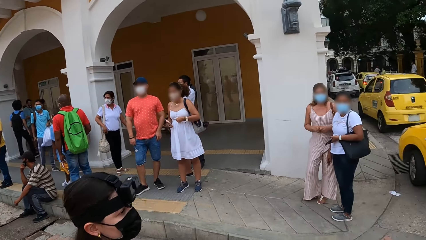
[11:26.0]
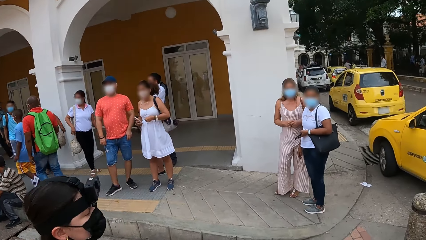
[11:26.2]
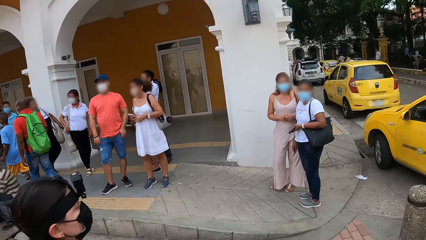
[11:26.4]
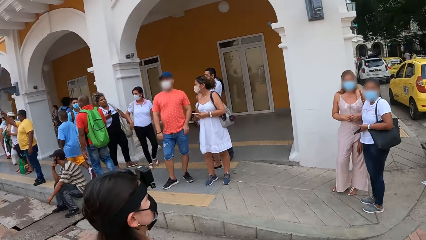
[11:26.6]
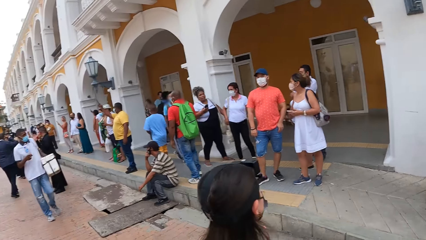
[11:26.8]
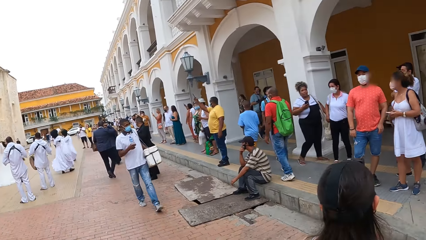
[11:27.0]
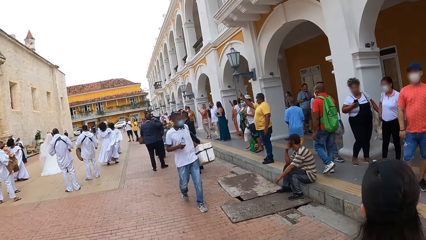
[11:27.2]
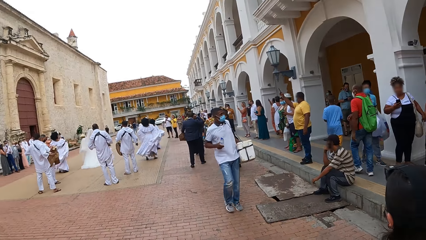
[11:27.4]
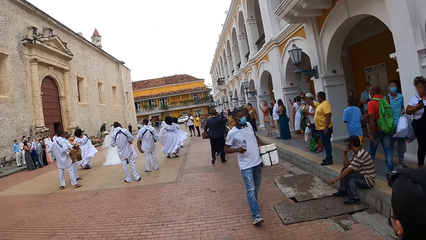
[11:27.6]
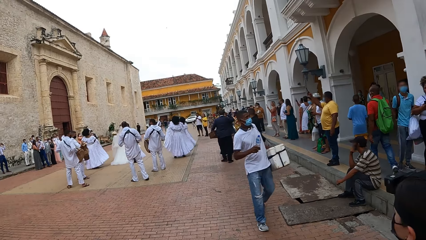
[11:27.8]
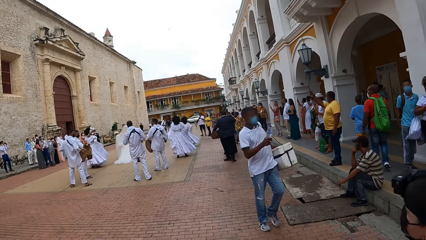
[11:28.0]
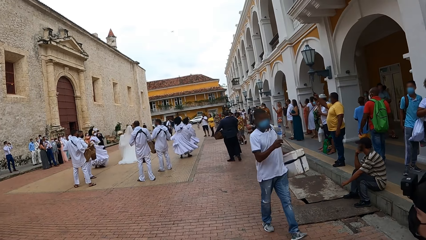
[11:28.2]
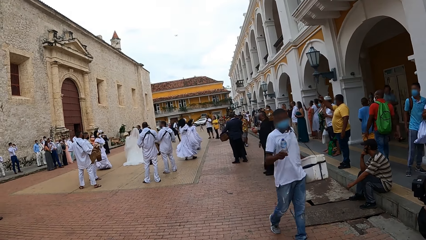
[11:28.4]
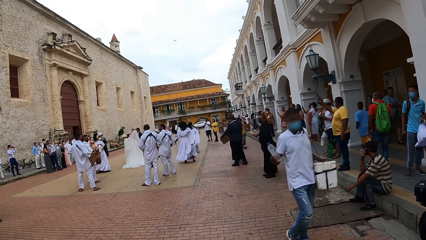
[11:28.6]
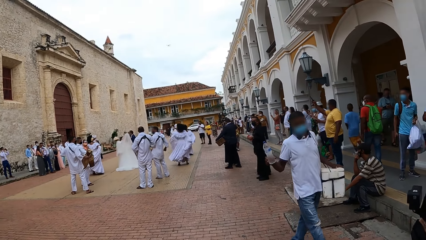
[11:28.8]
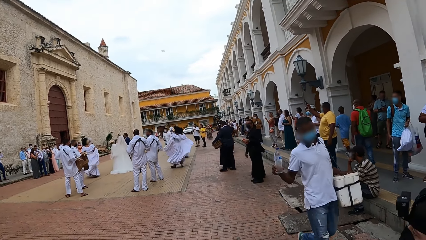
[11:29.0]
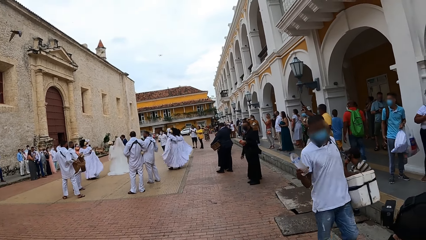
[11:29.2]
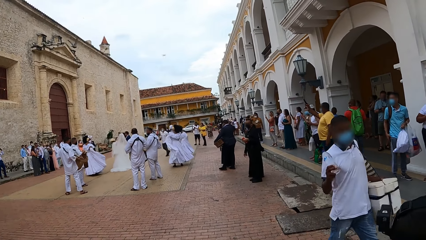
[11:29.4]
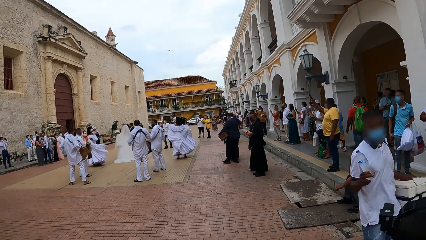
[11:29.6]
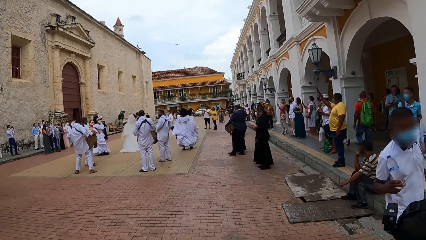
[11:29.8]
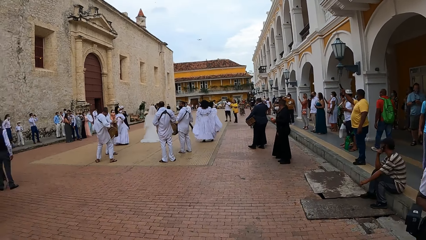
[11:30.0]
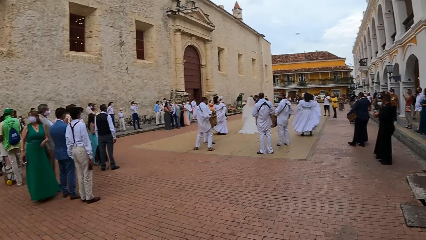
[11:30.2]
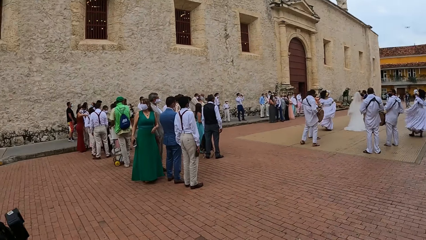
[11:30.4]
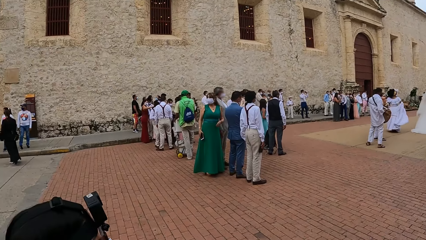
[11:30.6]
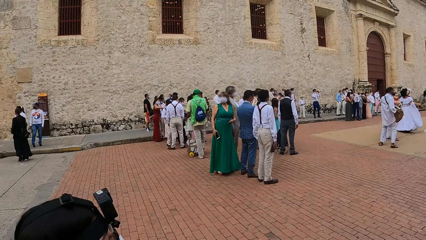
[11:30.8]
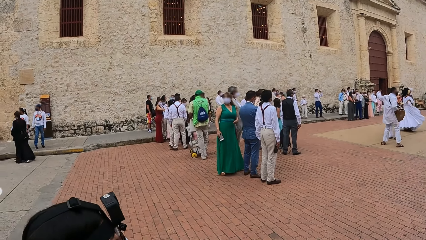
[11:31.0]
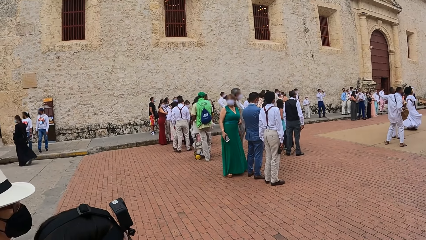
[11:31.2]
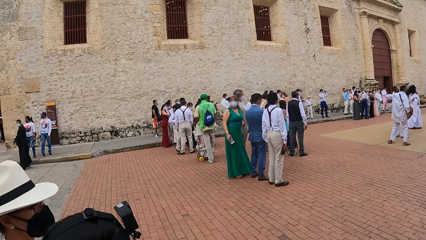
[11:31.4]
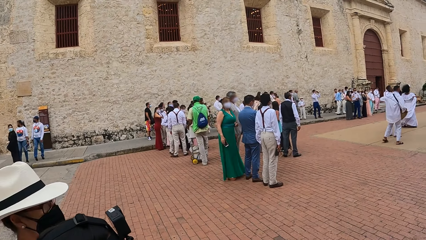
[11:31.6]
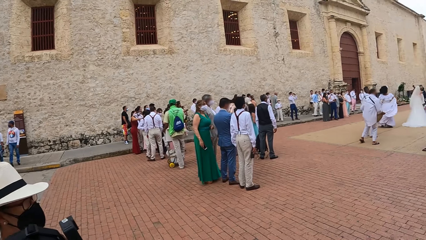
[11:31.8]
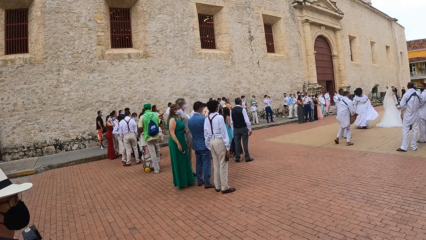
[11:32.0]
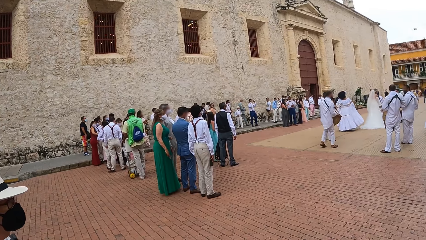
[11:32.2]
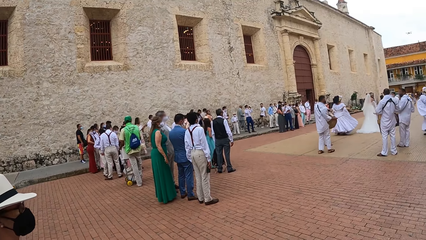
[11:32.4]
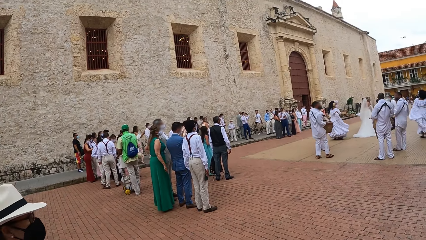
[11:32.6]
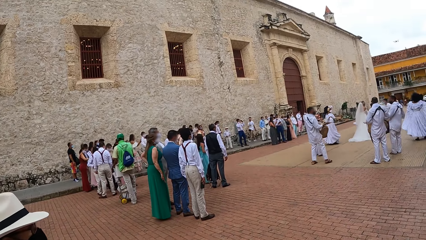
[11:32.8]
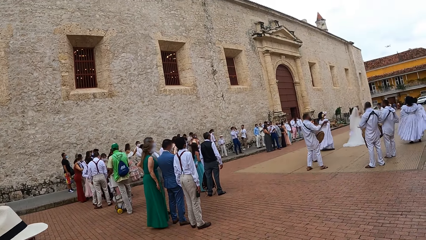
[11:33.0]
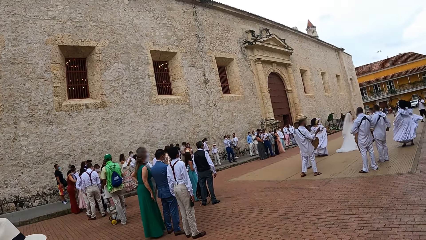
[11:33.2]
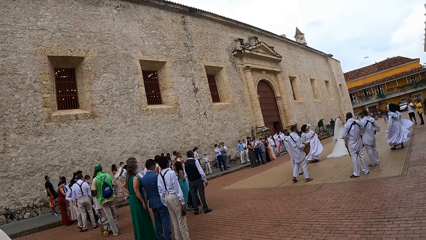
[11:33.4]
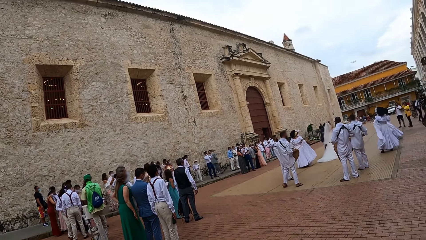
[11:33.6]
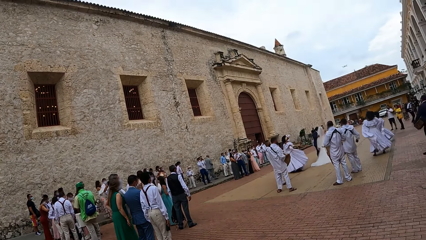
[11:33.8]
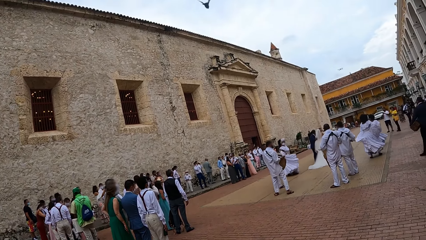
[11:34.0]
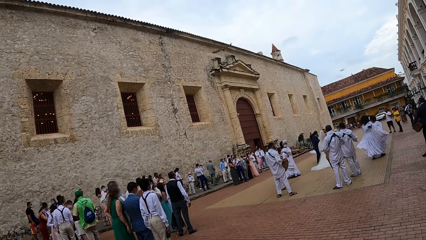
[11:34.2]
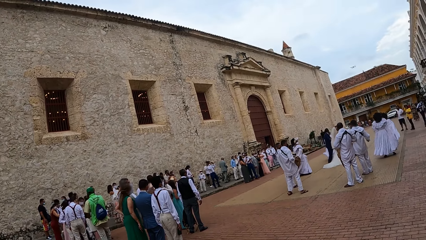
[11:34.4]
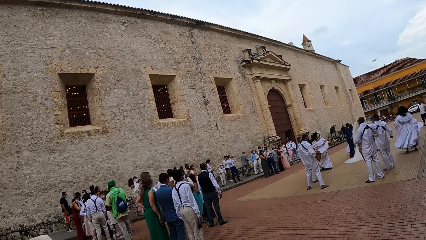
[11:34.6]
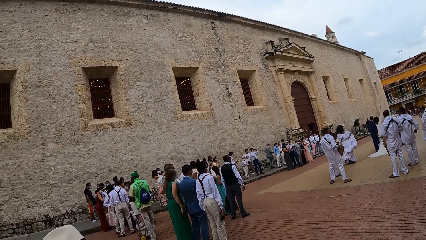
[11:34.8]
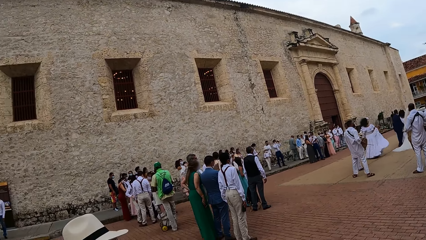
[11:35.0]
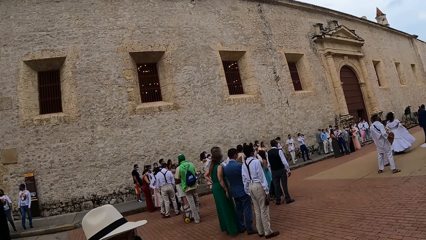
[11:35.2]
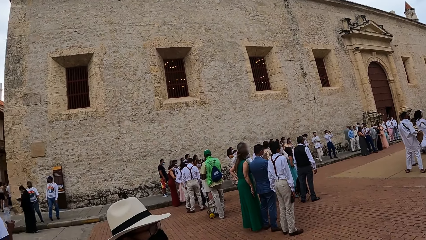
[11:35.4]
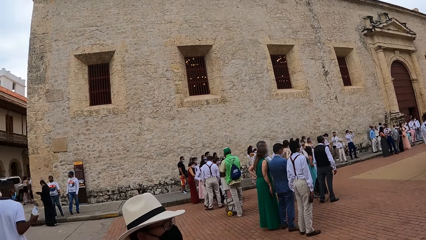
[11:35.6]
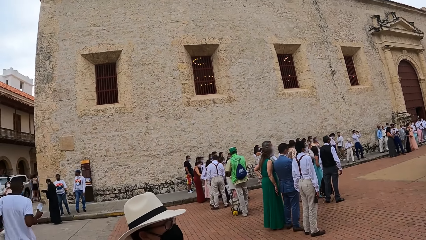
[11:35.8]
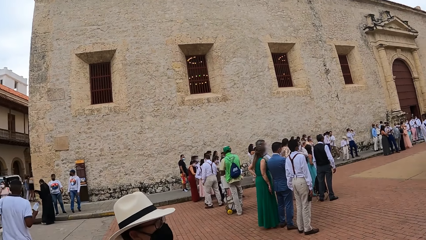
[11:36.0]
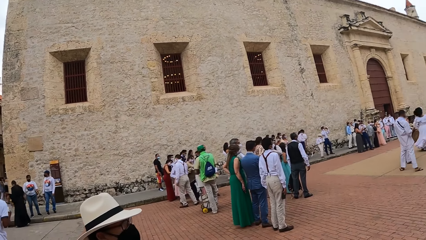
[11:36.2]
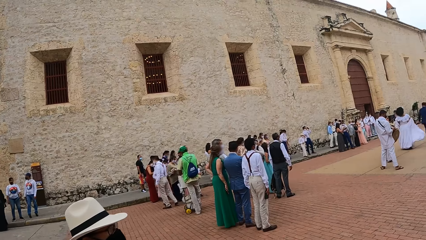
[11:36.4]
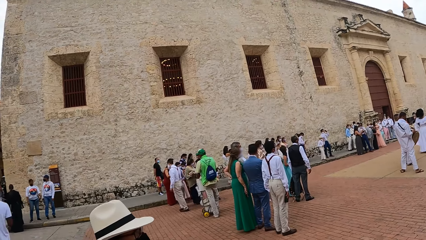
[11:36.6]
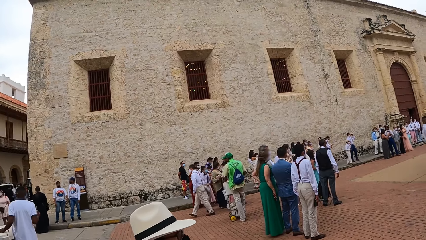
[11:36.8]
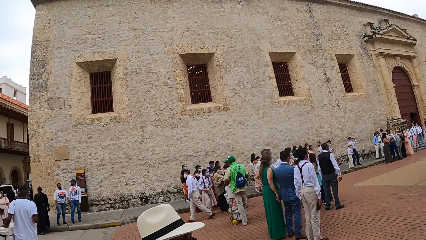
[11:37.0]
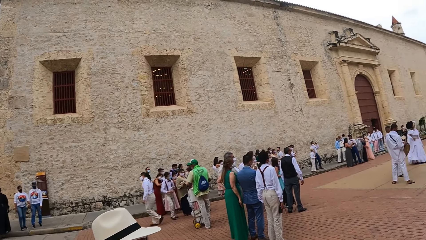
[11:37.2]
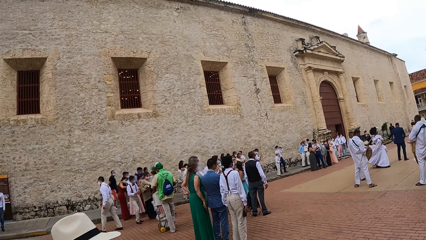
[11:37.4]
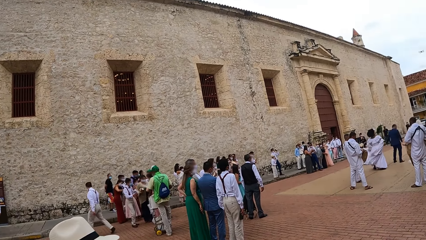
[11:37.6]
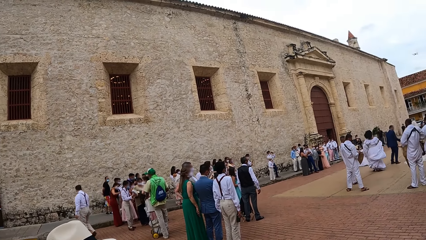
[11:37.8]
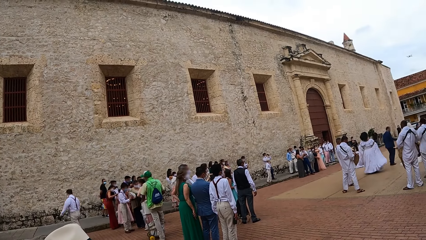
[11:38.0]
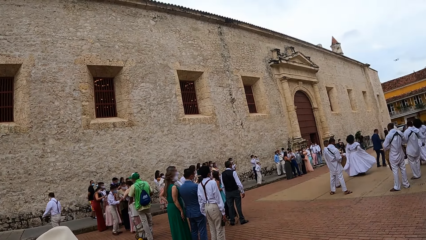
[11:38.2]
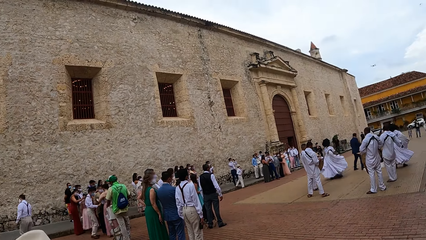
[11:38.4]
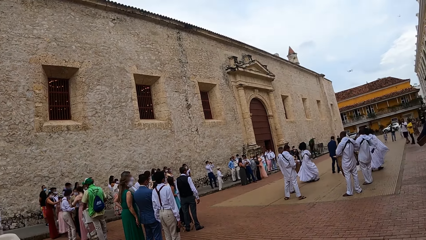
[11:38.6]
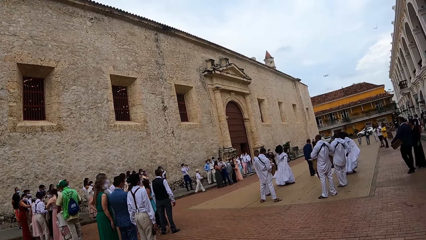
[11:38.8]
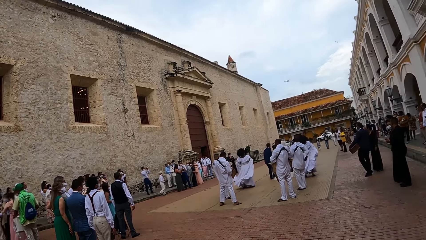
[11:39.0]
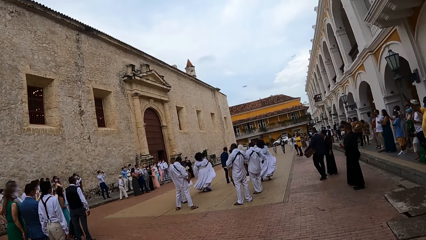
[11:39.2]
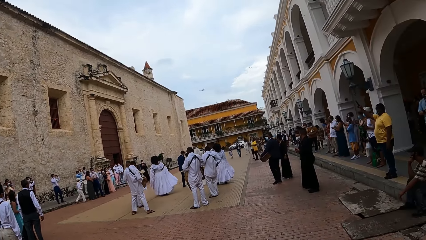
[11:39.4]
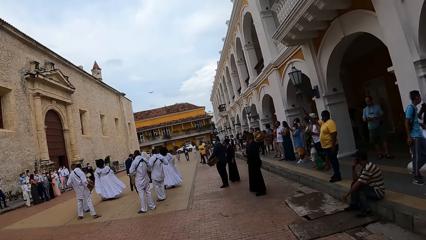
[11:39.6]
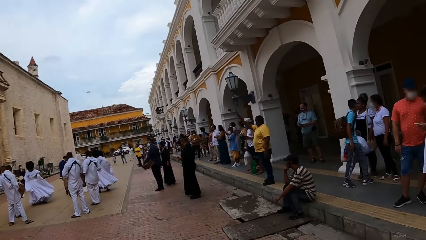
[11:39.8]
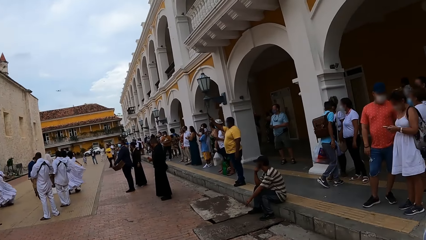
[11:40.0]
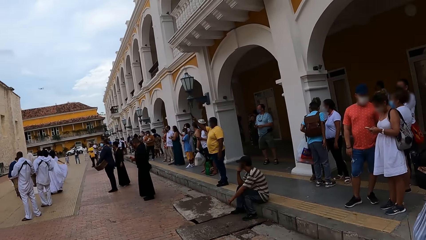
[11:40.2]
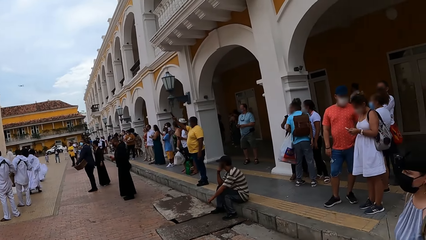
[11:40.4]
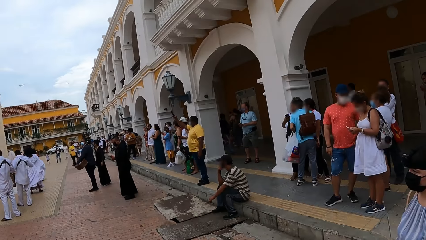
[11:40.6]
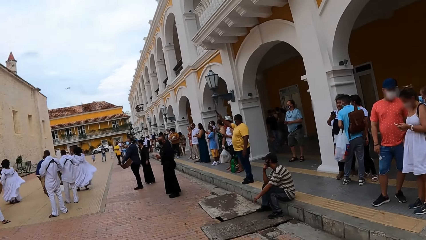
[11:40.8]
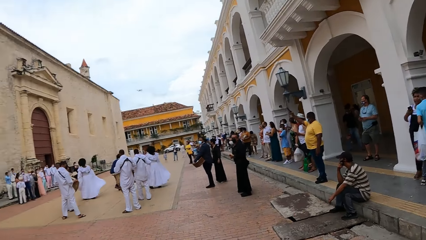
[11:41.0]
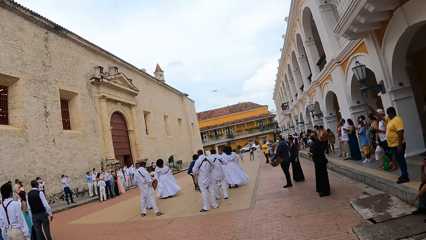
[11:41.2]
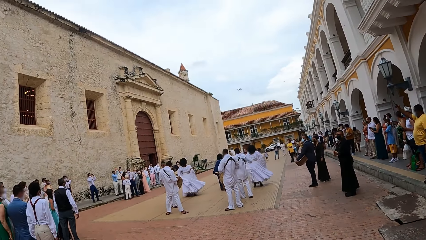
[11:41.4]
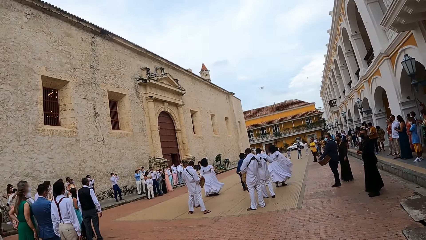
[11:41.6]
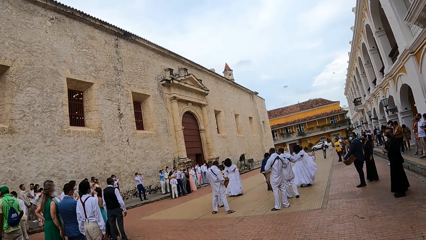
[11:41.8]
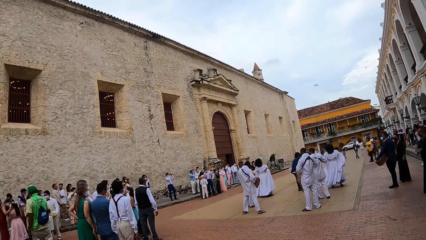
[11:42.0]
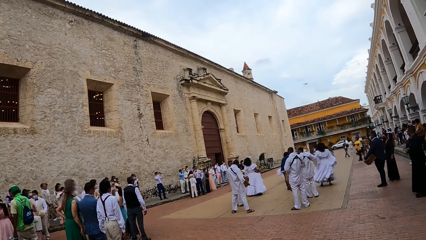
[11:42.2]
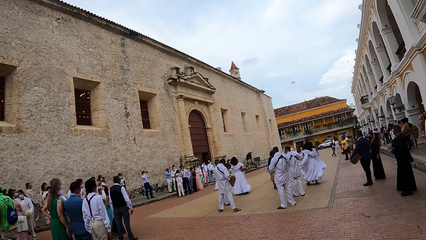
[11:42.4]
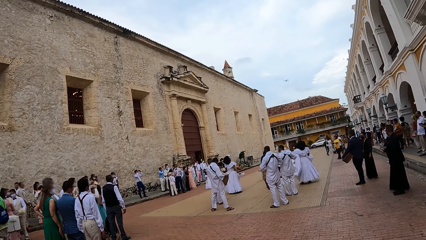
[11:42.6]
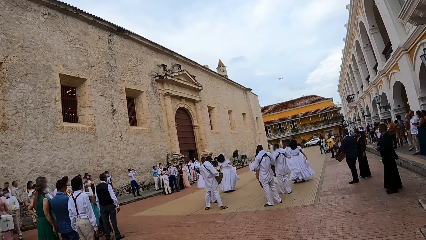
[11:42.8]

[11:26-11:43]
The camera wearer looks around. They look around the street.
